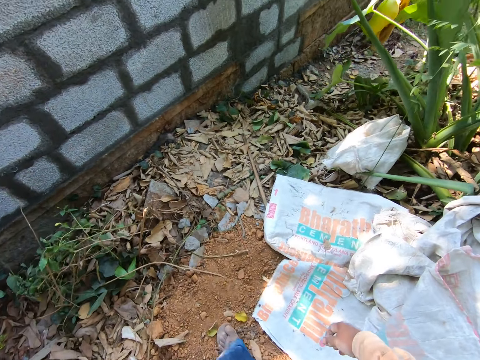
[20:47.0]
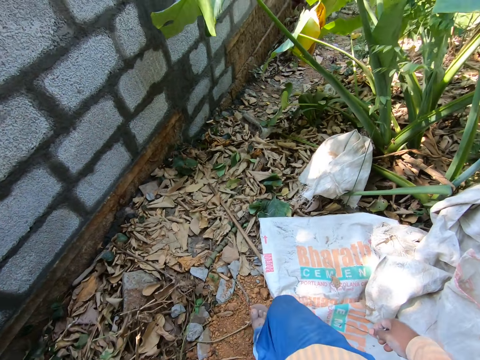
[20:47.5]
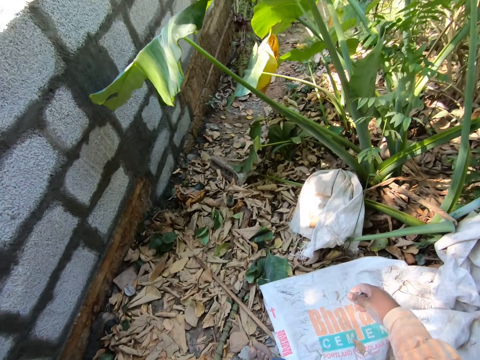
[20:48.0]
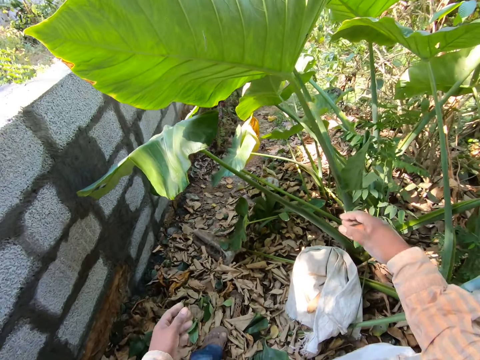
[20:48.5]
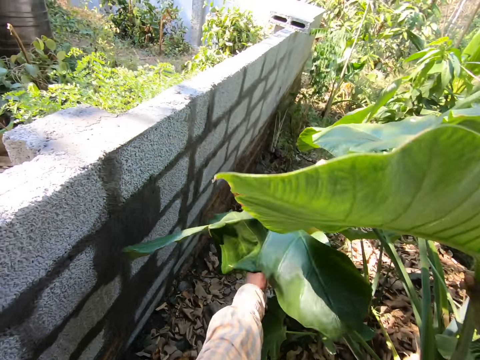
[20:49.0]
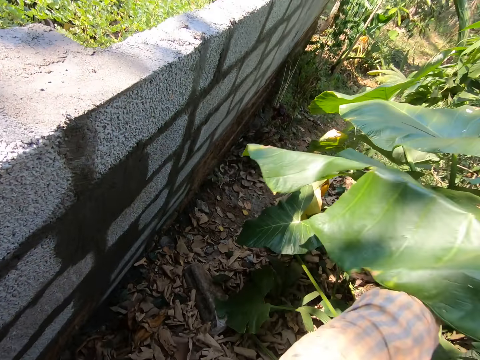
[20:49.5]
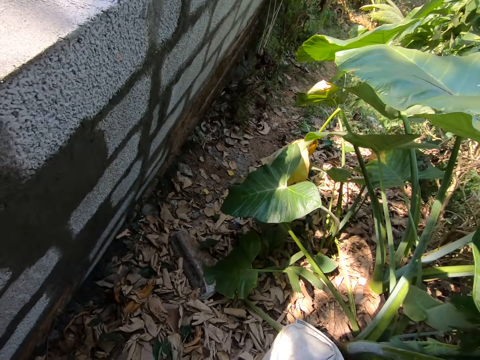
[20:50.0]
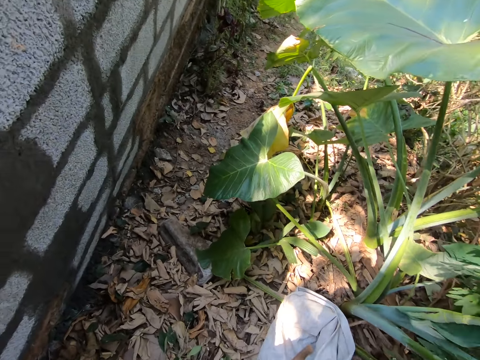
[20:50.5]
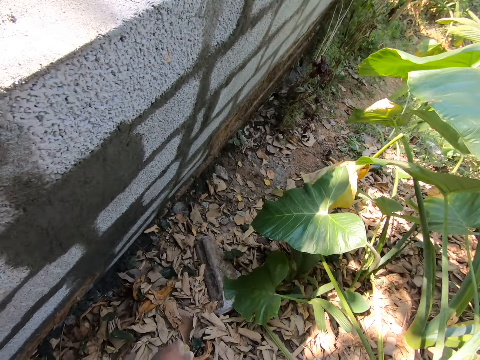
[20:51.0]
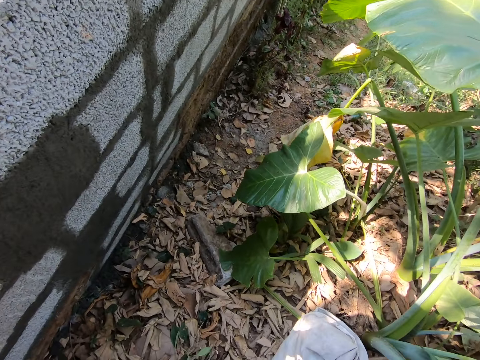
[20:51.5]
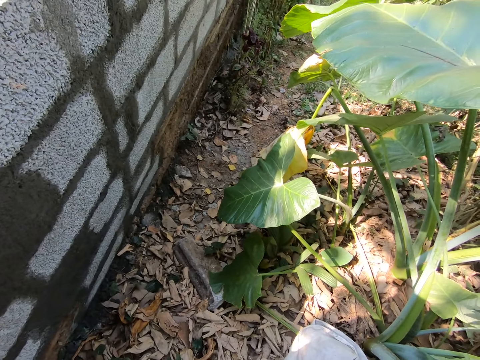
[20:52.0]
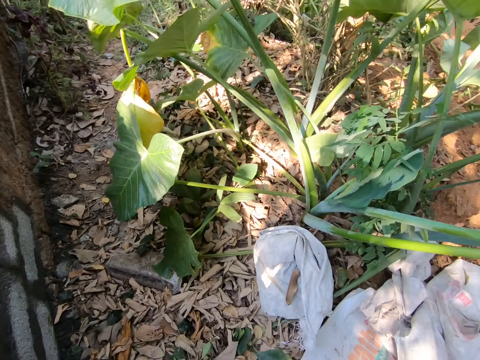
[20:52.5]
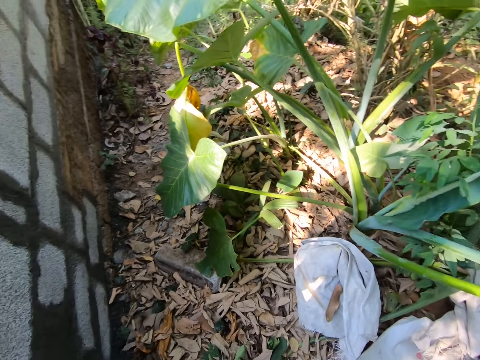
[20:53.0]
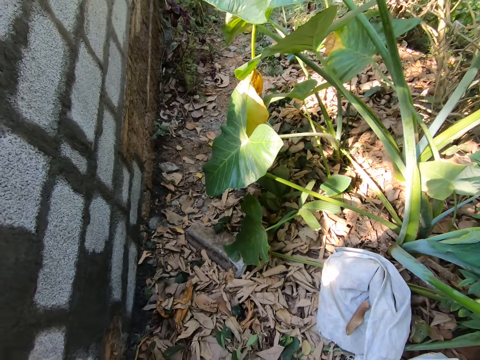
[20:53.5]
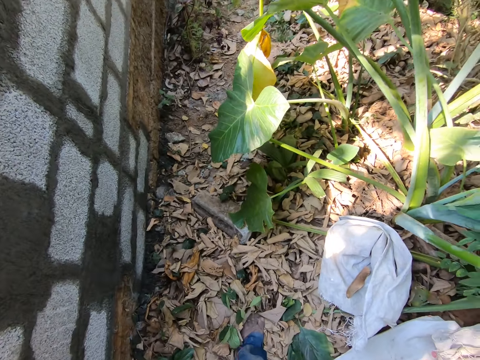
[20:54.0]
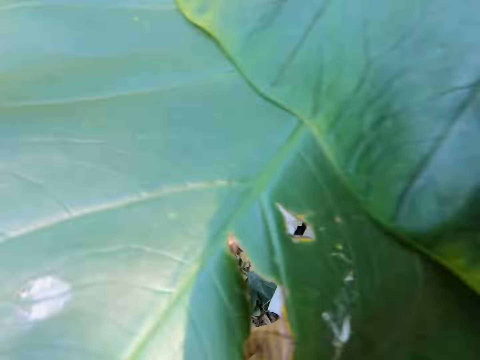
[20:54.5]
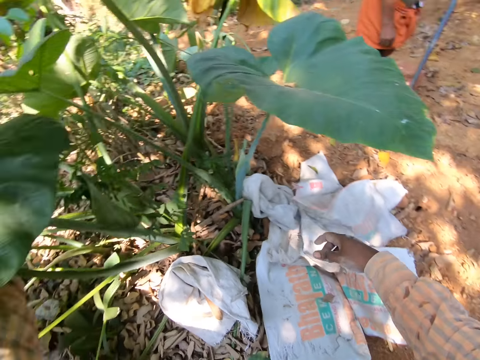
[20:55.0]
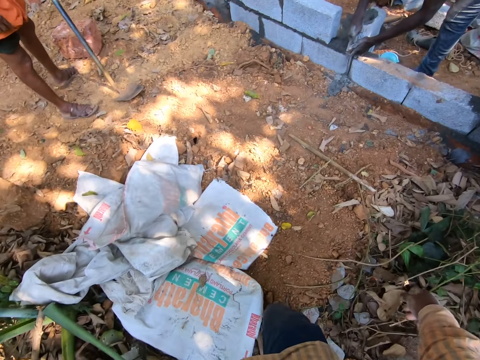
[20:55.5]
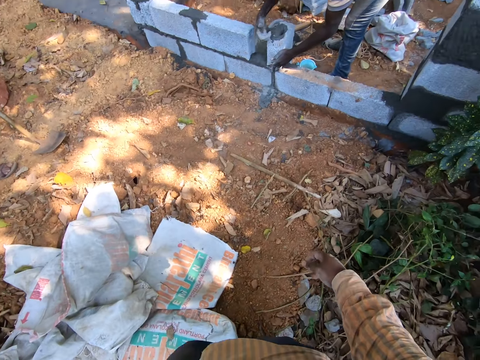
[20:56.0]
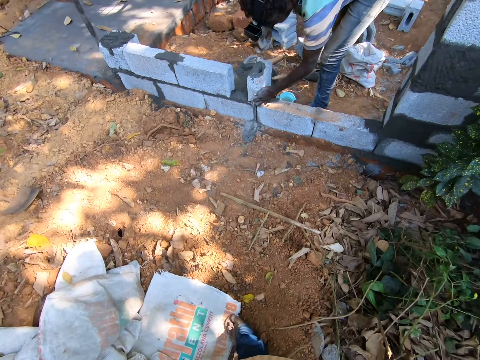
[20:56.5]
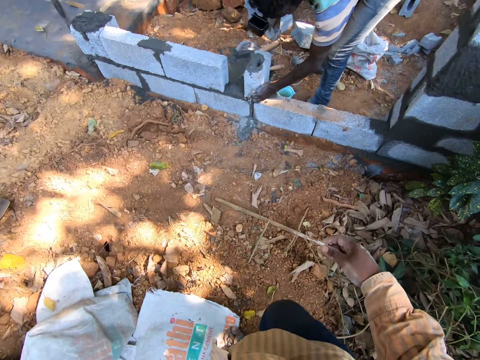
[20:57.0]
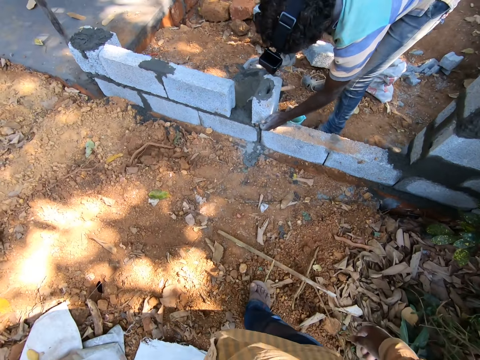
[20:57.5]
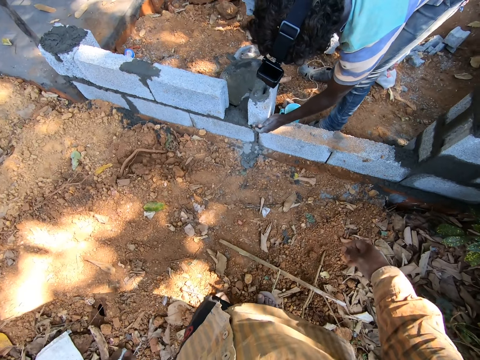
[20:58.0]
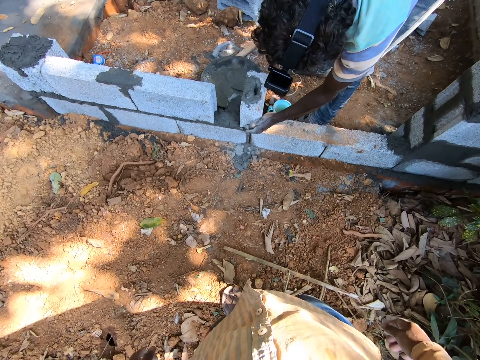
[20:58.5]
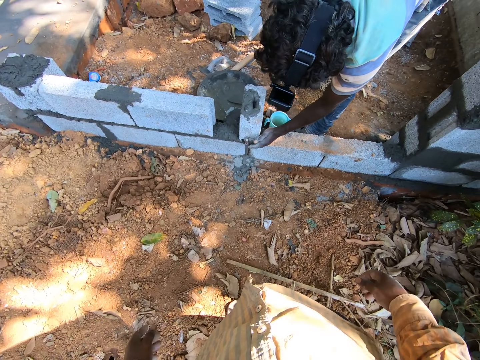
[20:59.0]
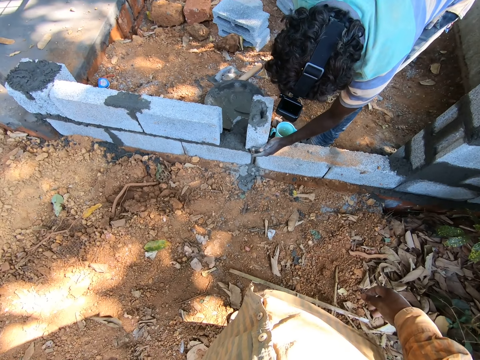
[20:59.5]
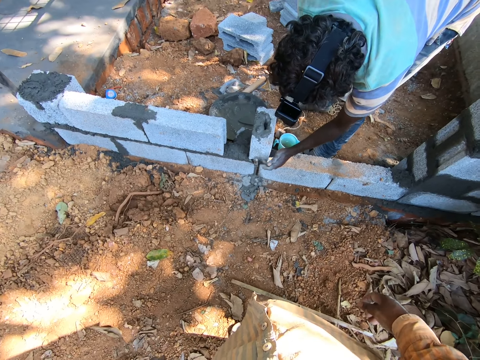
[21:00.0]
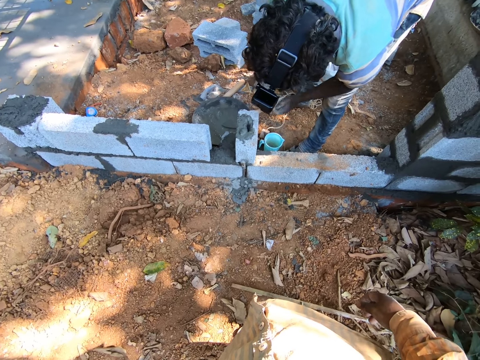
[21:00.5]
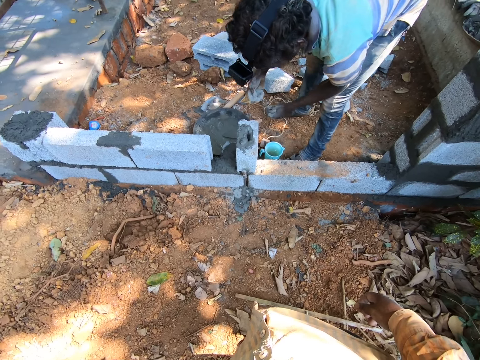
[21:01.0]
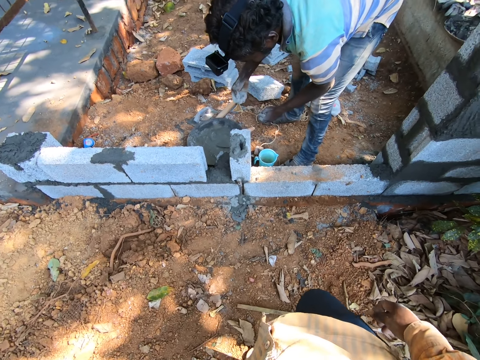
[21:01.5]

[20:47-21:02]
The camera wearer moves the branches of a plant with his hands. He touches the plant leaves. A man scrapes some cement from the wall with his right hand. The camera wearer walks. The man scrapes some cement from the wall with his left hand. The camera wearer looks at the man.

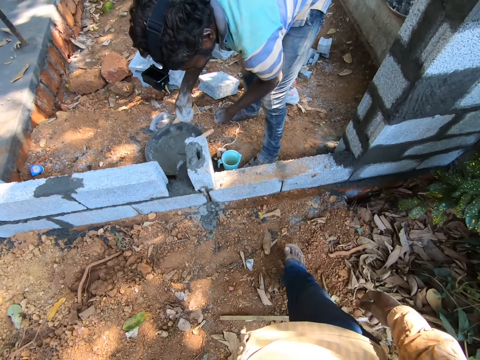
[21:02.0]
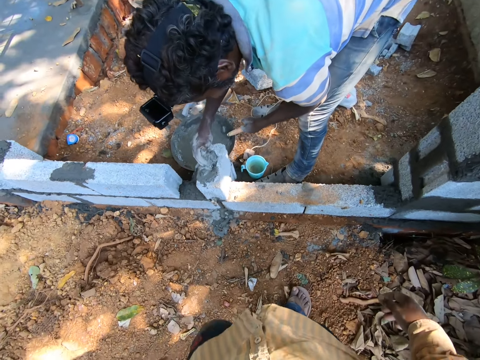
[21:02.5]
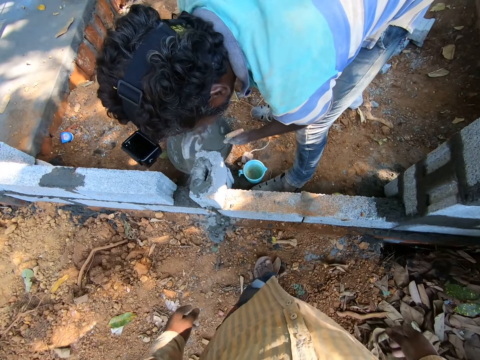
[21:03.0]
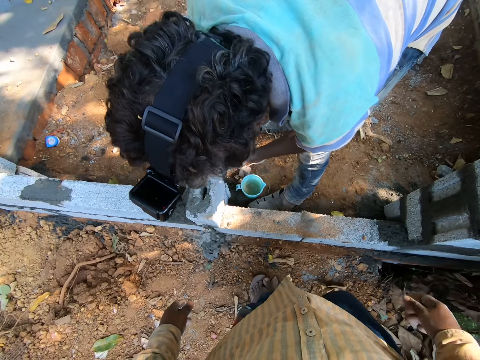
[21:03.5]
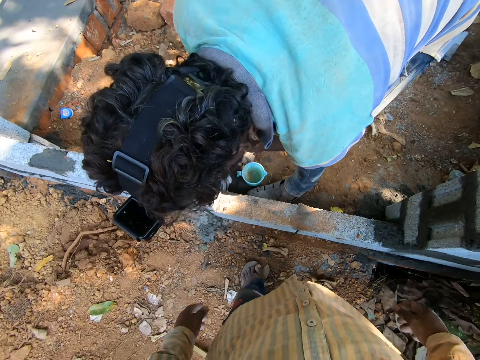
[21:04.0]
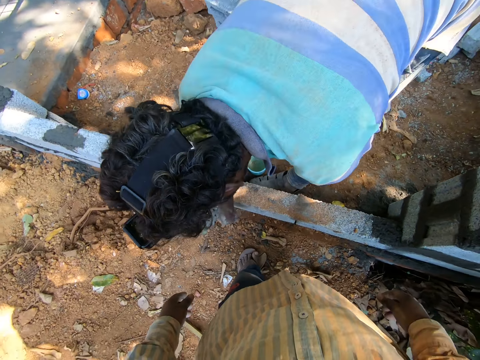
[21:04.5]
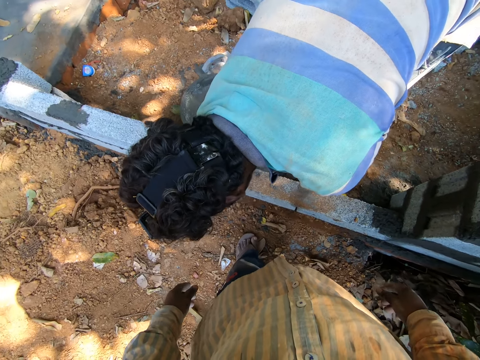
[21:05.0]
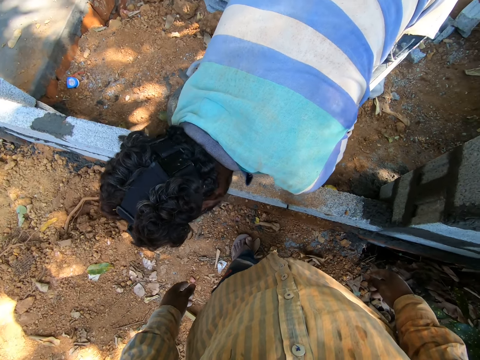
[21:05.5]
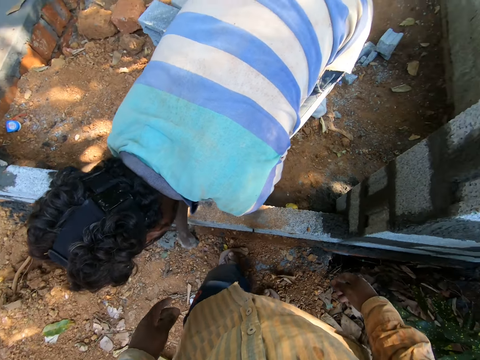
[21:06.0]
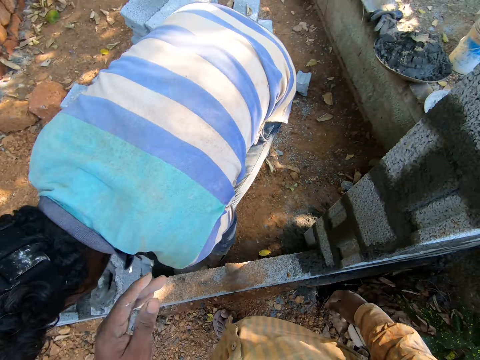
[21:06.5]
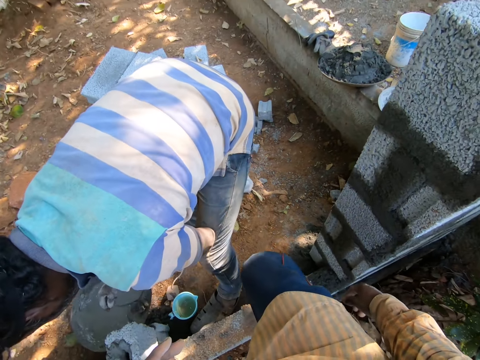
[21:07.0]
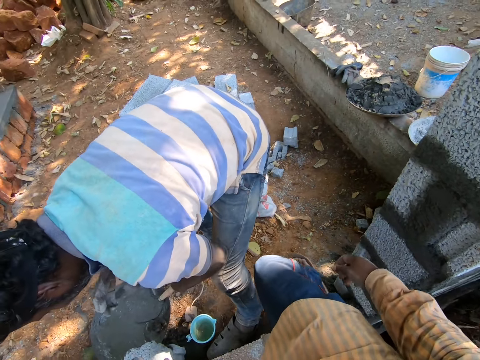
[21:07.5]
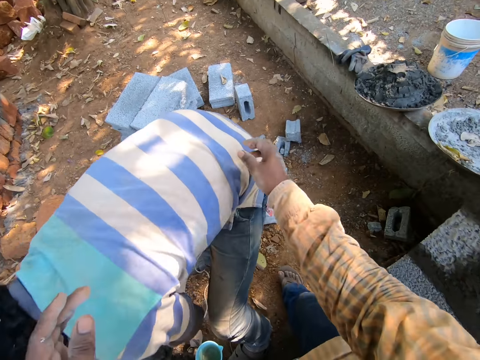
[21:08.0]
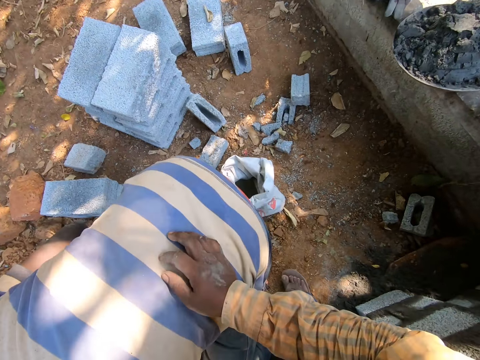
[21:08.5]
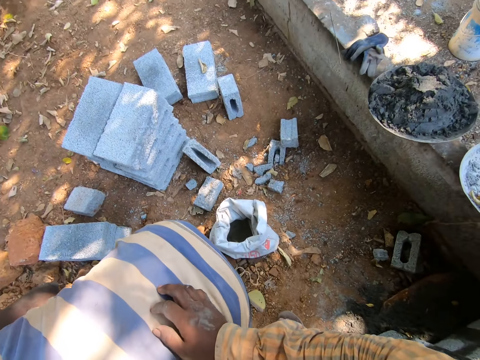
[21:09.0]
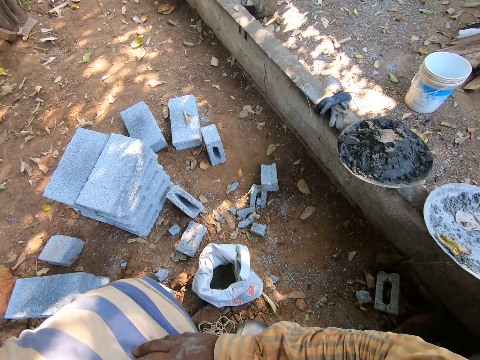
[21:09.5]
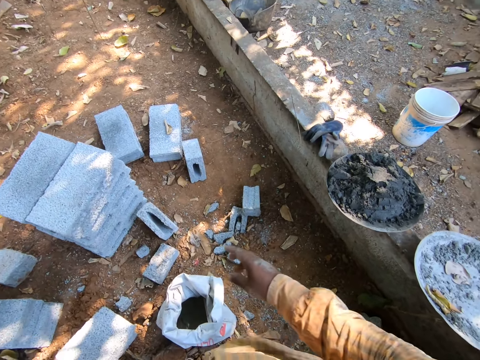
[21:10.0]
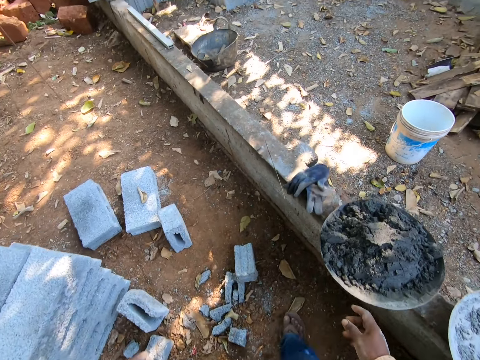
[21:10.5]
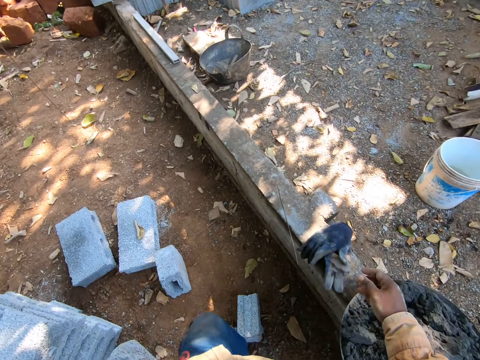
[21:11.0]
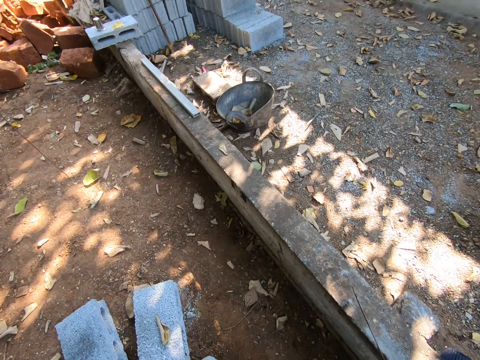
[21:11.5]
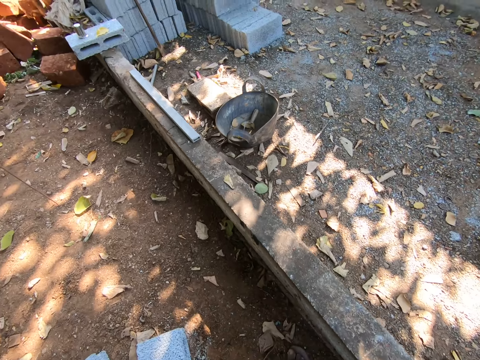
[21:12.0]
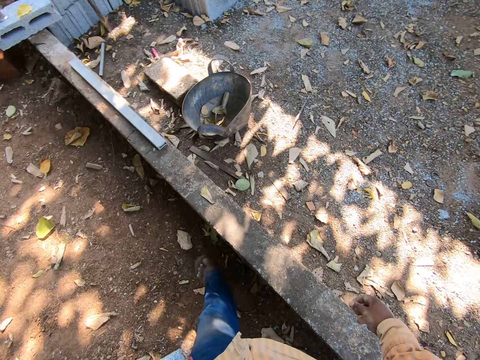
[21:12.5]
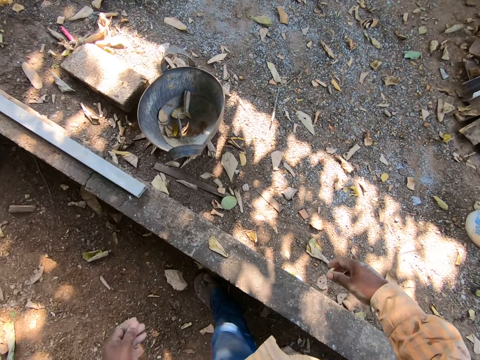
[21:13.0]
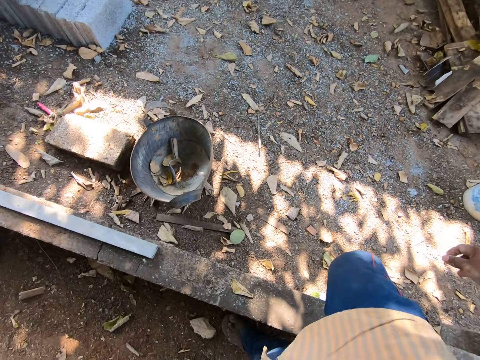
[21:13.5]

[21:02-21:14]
A man pours the cement in the hole of the block with his right hand. The man scrapes some cement from the wall with his right hand. The camera wearer pours the cement into the pan with his right hand. He touches the back of the man with his right hand. He walks.
